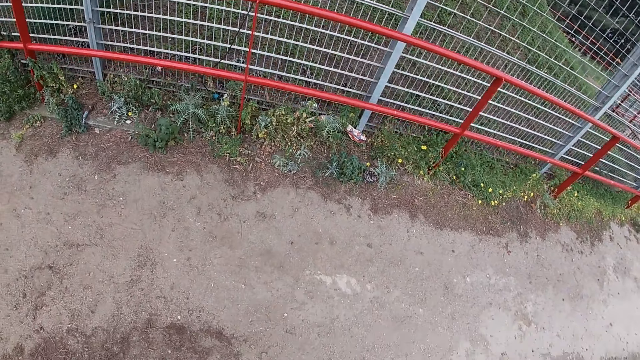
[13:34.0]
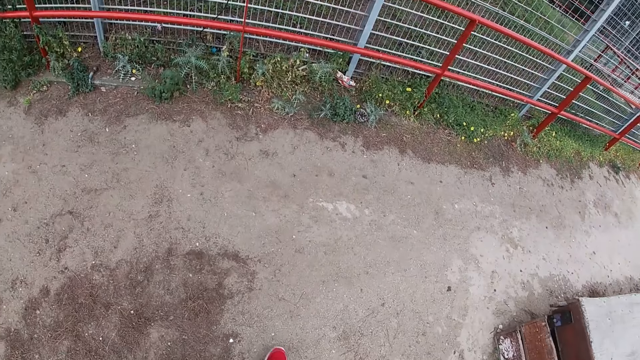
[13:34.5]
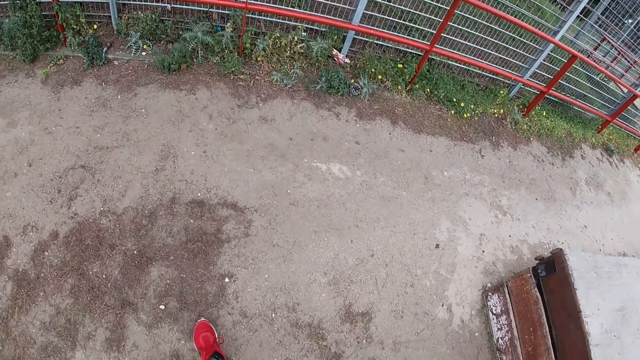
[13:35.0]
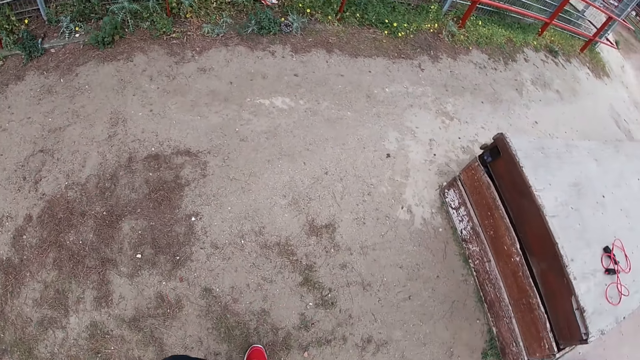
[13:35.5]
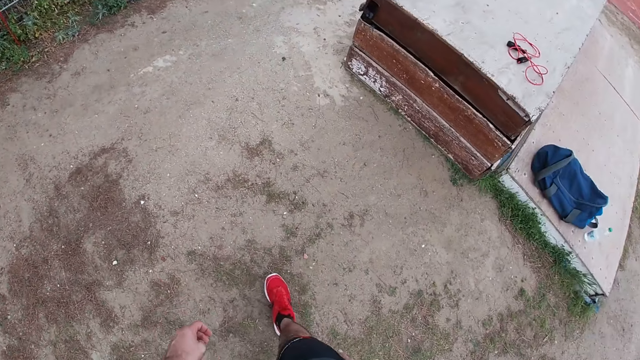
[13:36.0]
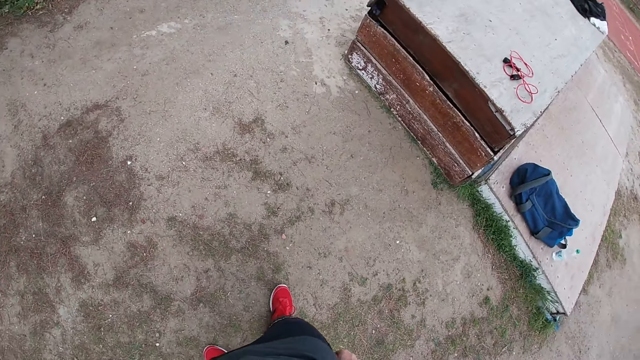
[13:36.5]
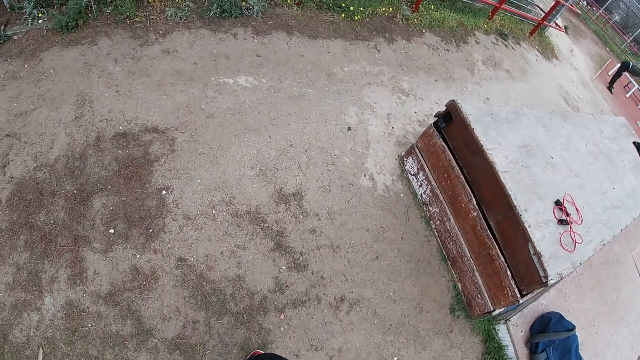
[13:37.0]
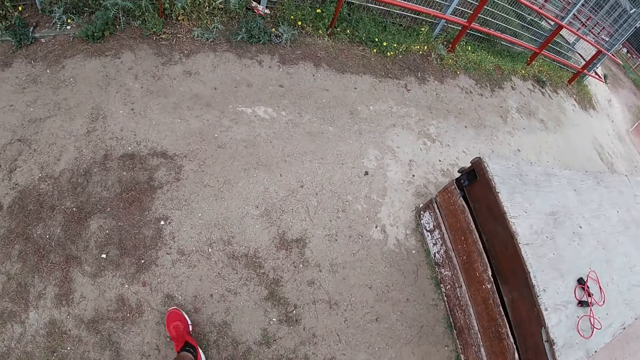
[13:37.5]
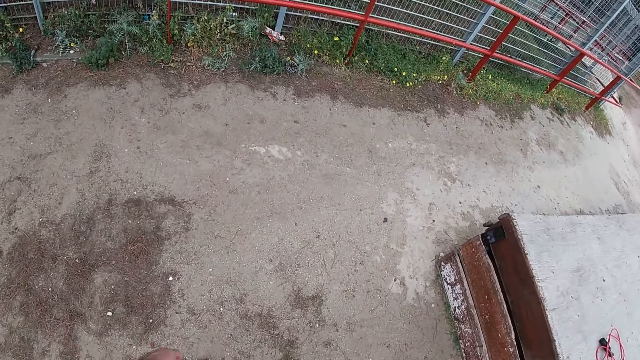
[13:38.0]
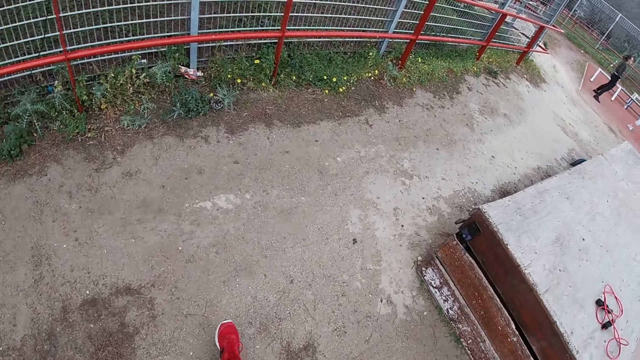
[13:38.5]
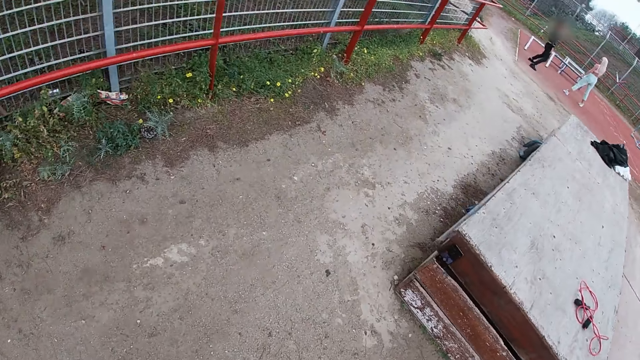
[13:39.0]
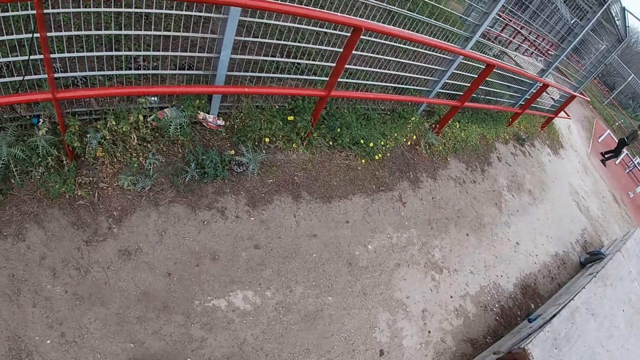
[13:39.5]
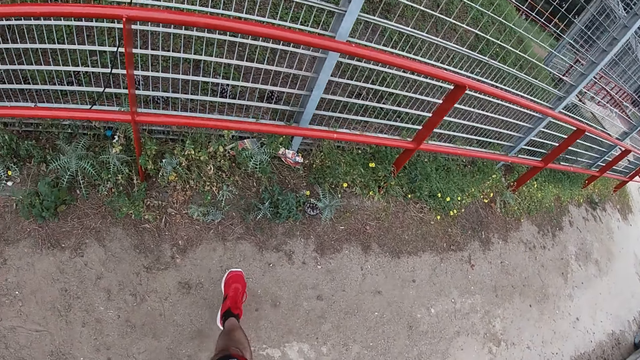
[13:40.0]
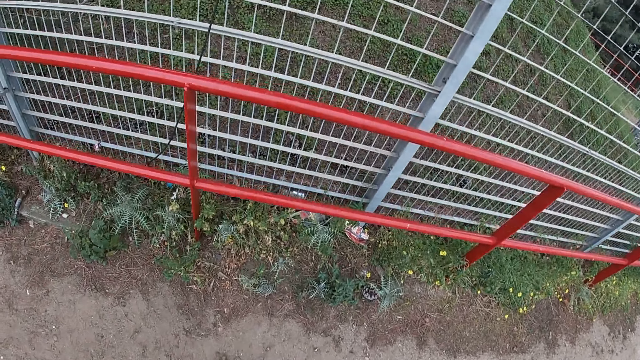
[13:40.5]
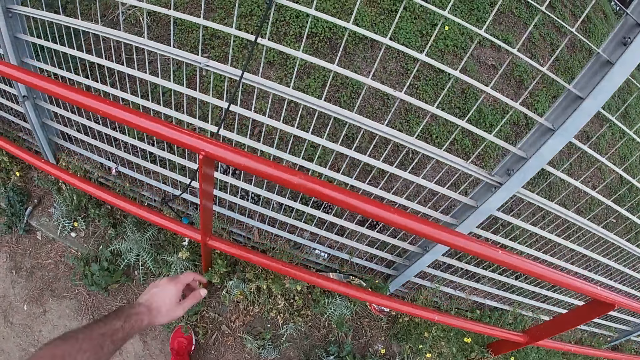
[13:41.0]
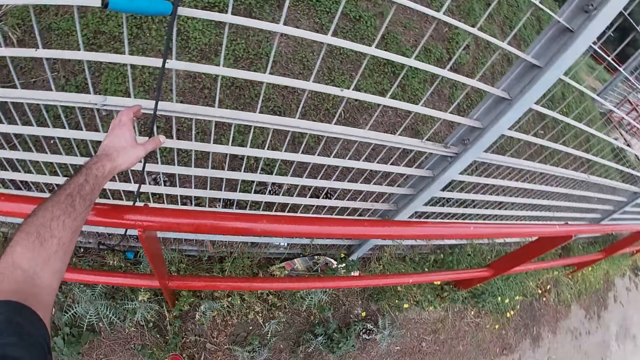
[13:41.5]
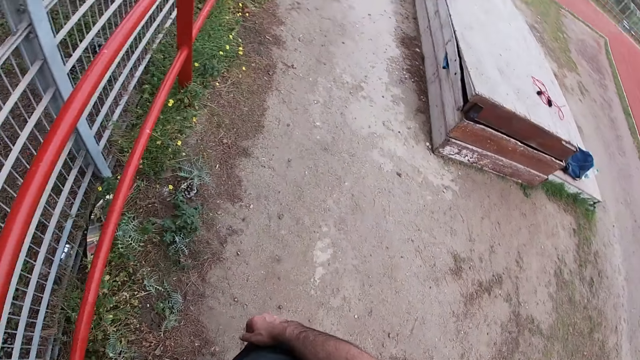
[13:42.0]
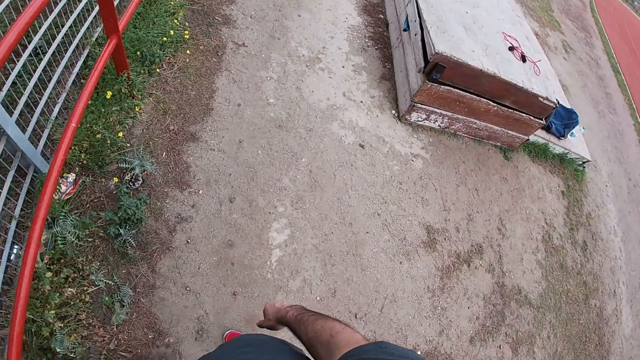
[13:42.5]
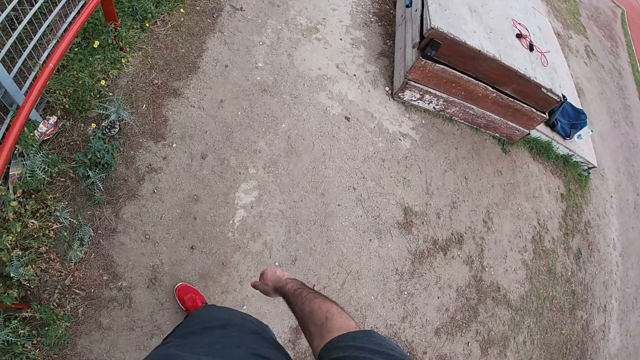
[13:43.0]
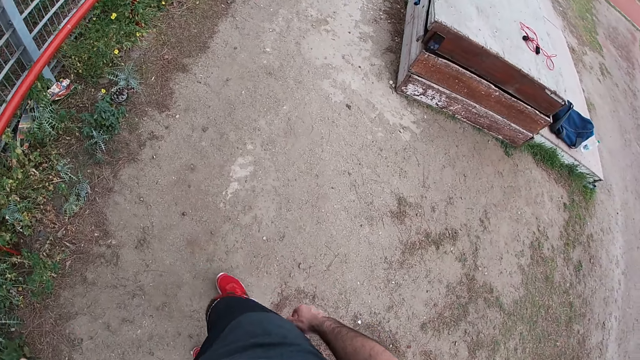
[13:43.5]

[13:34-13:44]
The camera wearer walks around. He holds the resistance band with his left hand.

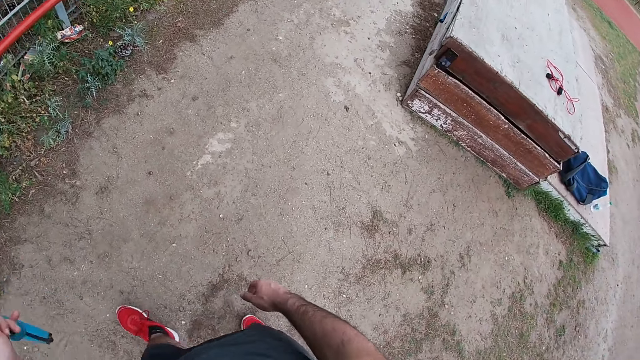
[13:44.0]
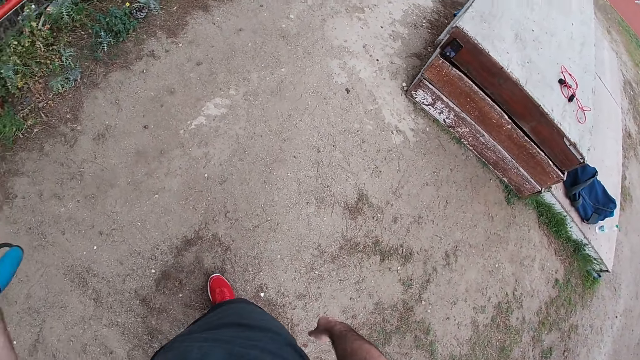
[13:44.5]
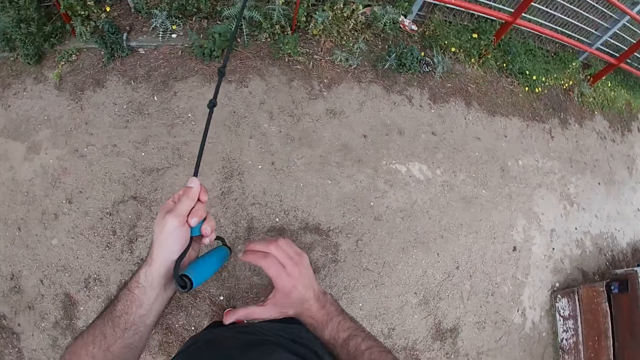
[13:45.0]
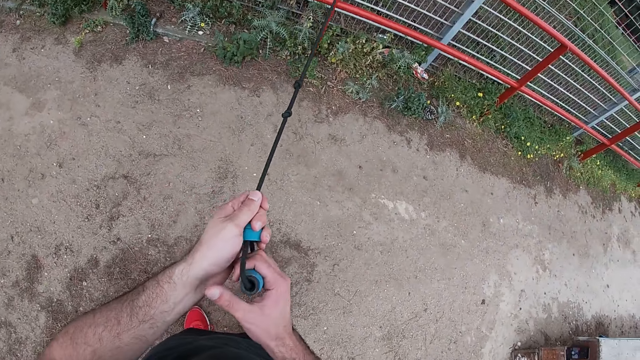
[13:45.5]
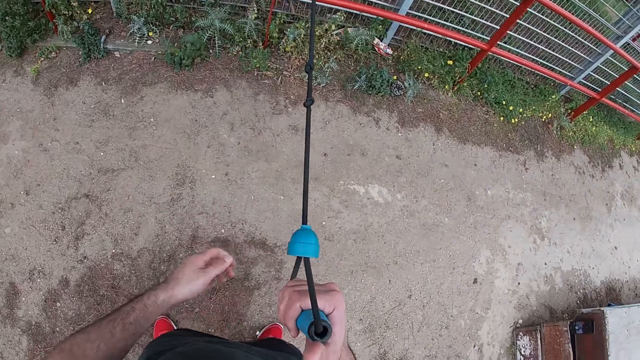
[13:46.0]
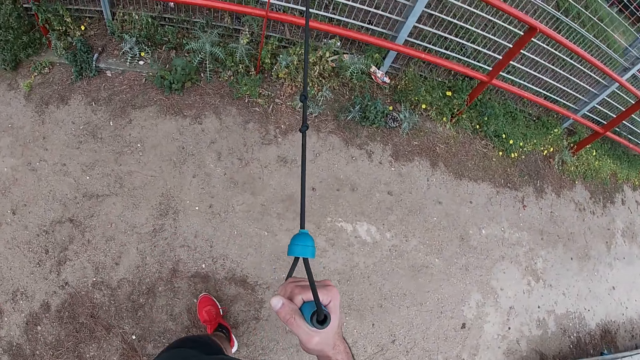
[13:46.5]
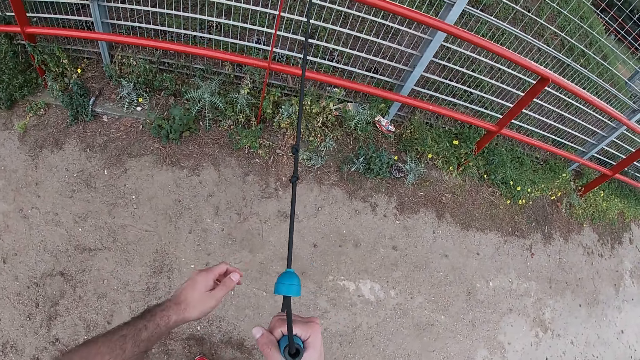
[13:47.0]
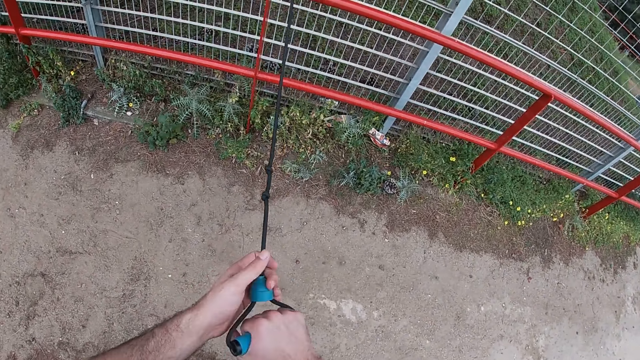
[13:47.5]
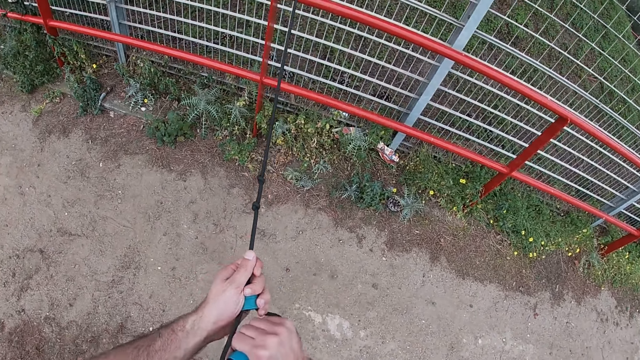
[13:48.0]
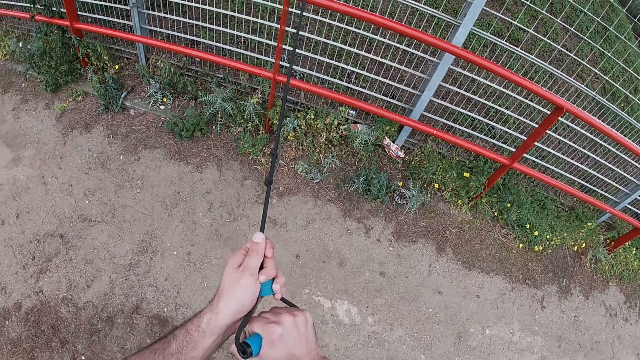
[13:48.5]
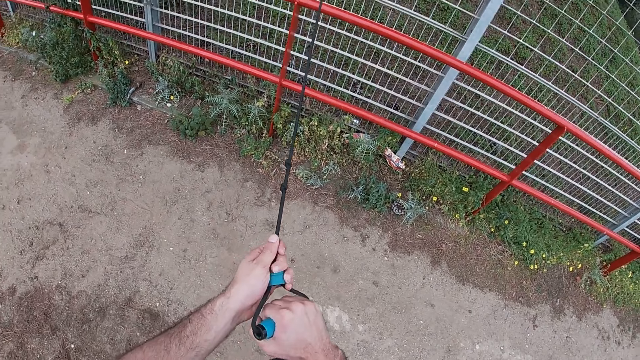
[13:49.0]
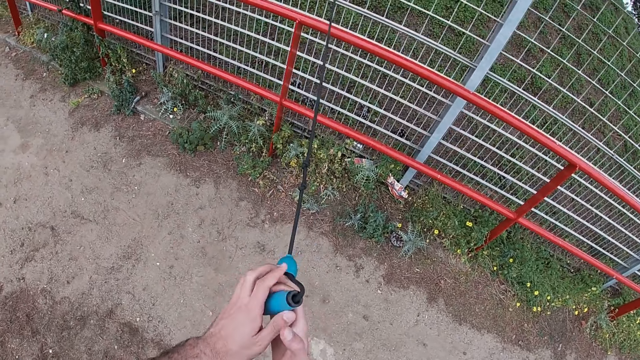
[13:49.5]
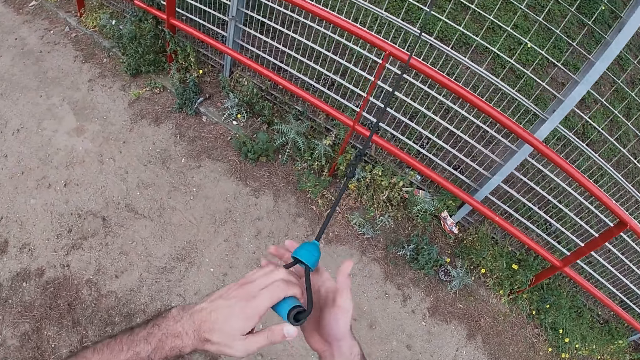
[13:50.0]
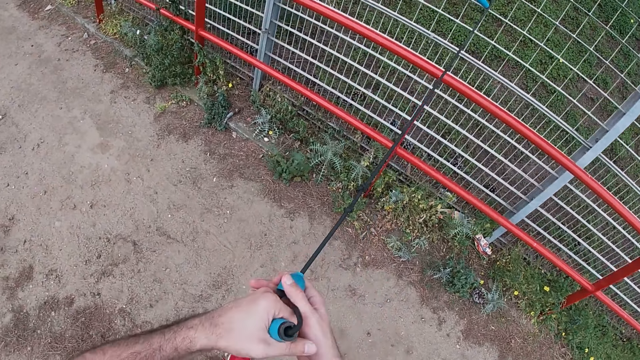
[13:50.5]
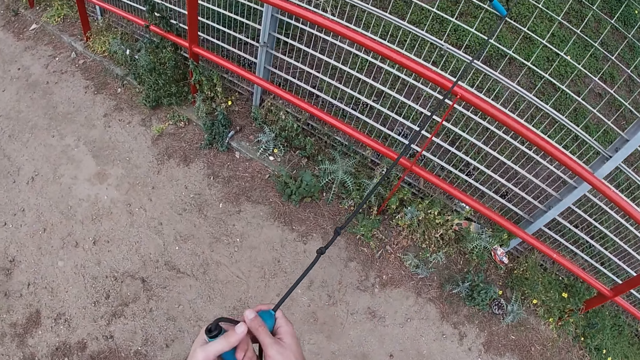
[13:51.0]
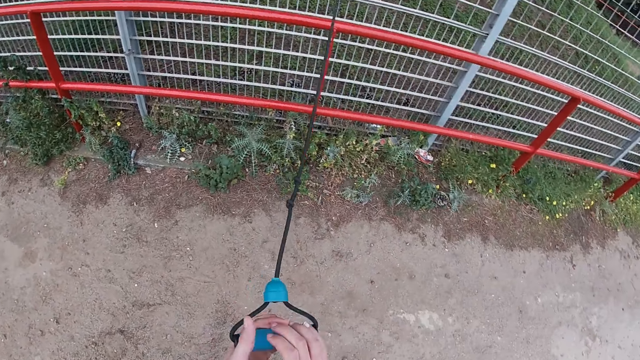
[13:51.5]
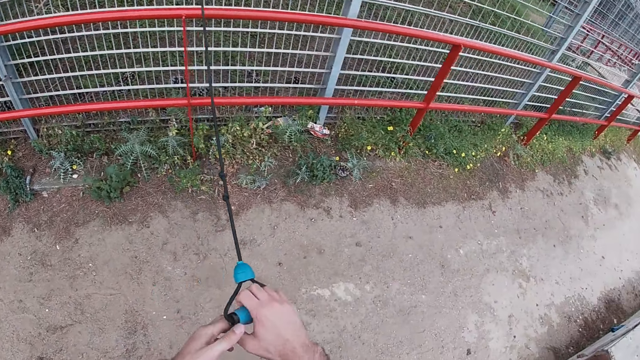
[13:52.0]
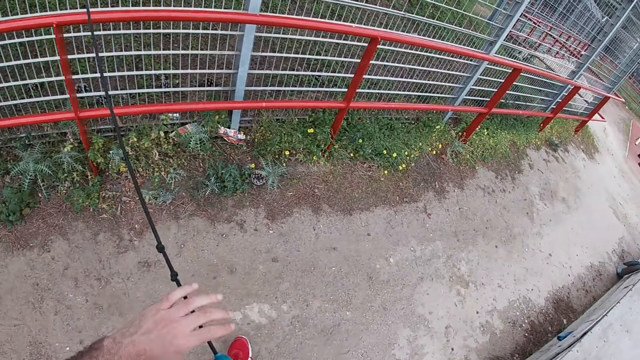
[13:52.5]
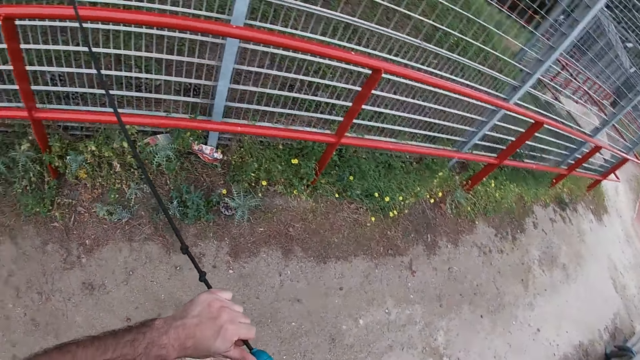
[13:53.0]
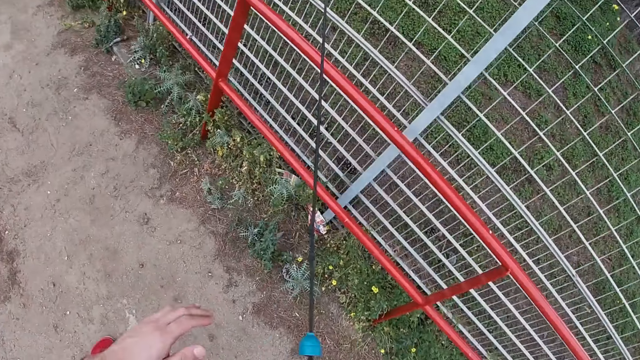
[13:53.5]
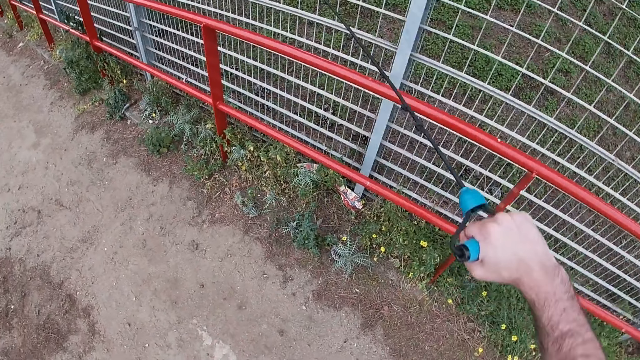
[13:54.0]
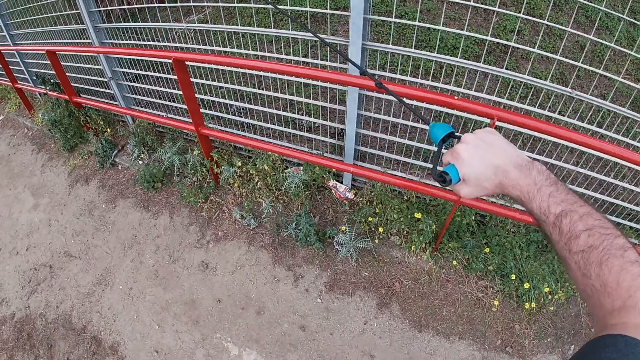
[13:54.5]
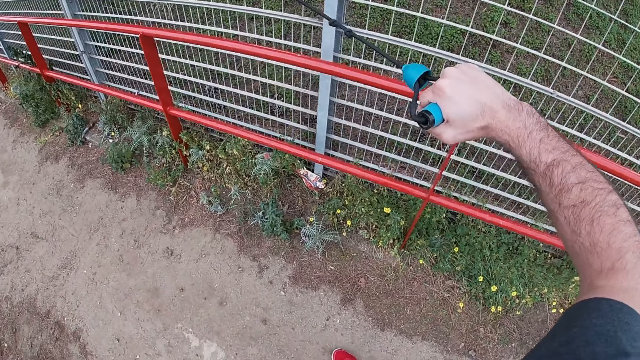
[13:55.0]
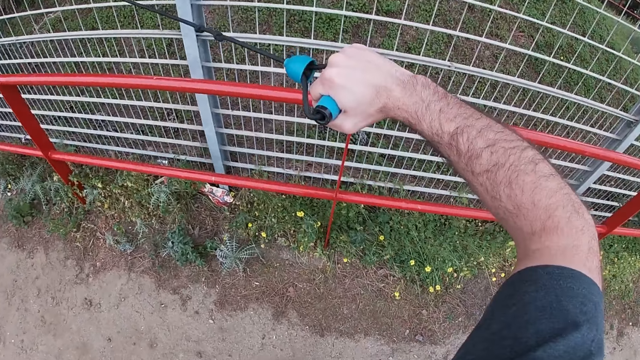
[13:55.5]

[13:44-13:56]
The camera wearer looks around. He holds the resistance band with both hands. He holds the resistance band with his right hand. He holds the resistance band with both hands. He passes the resistance band from his right hand to his left hand. He holds the resistance band with both hands. He holds the resistance band with his right hand. He holds the resistance band with both hands. He holds the resistance band with his right hand.
